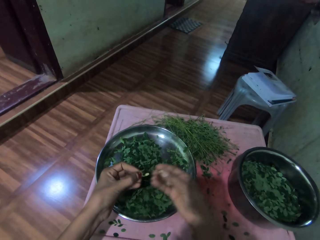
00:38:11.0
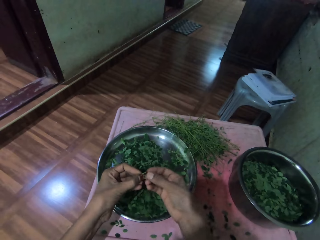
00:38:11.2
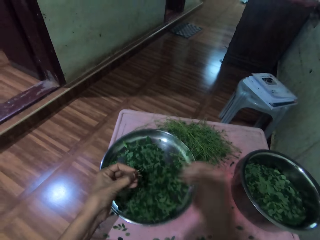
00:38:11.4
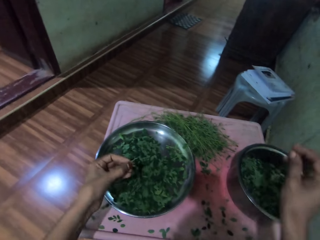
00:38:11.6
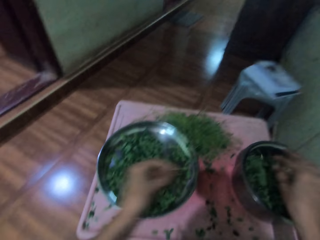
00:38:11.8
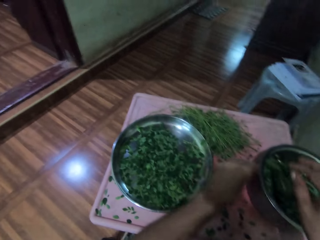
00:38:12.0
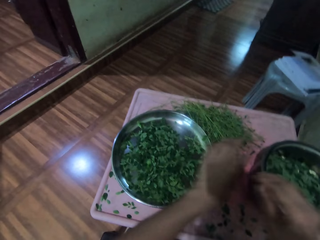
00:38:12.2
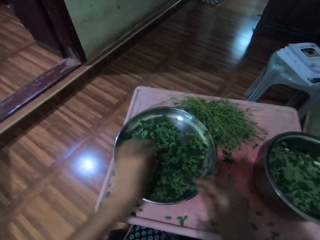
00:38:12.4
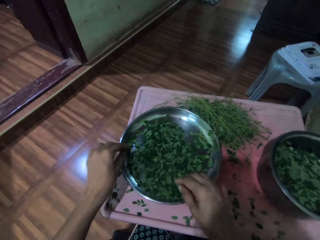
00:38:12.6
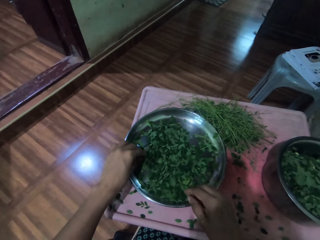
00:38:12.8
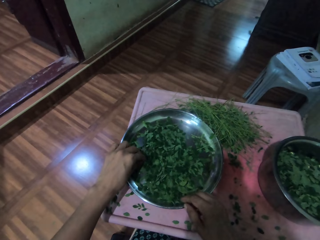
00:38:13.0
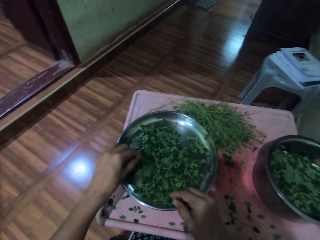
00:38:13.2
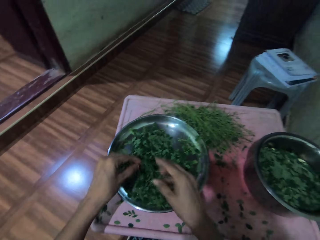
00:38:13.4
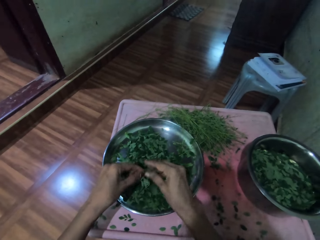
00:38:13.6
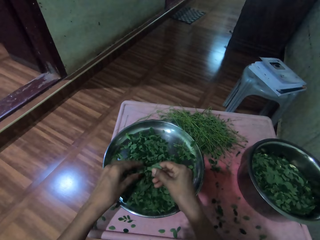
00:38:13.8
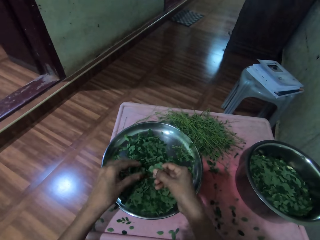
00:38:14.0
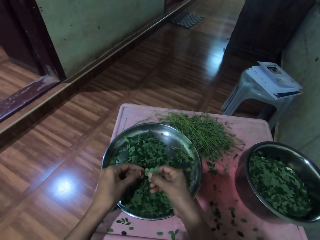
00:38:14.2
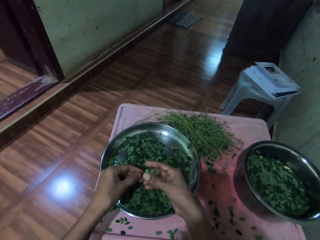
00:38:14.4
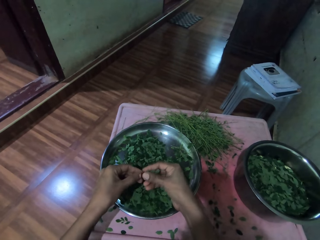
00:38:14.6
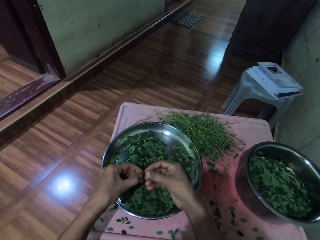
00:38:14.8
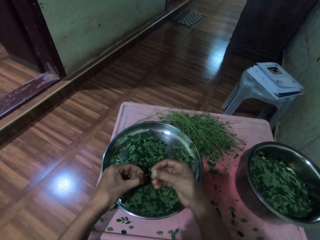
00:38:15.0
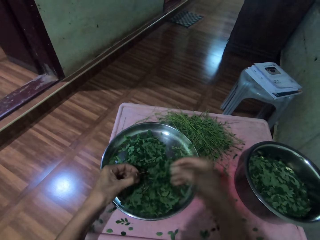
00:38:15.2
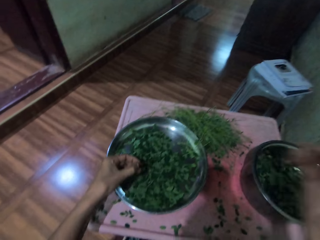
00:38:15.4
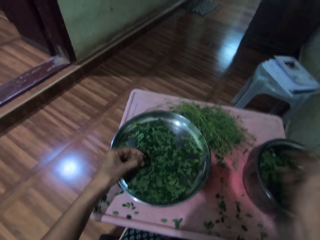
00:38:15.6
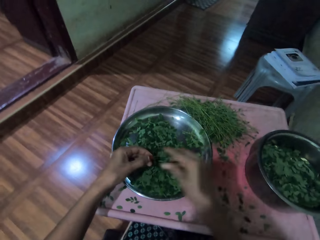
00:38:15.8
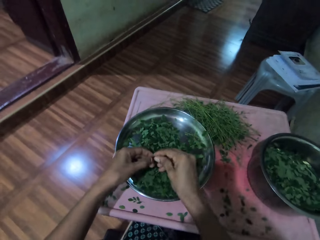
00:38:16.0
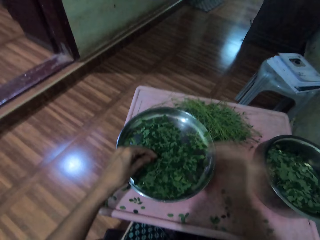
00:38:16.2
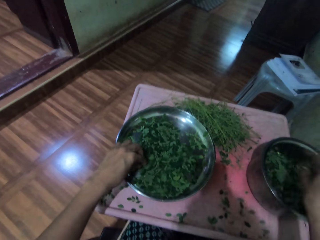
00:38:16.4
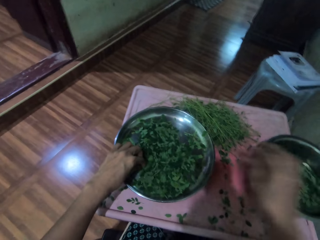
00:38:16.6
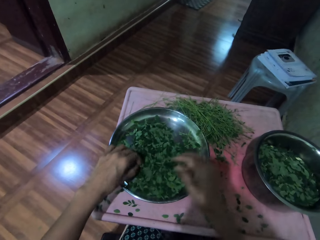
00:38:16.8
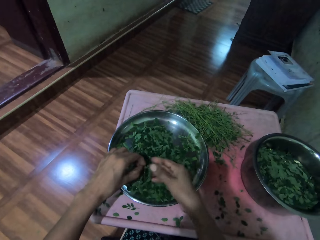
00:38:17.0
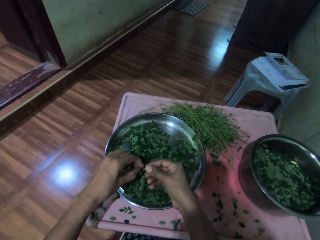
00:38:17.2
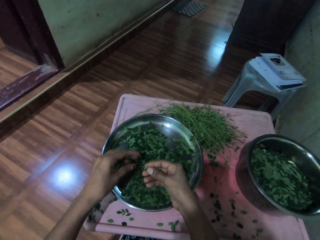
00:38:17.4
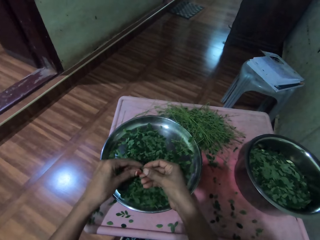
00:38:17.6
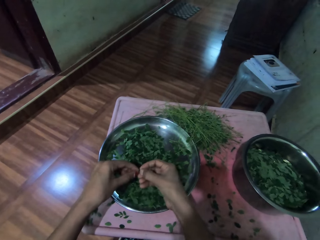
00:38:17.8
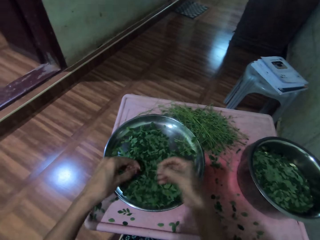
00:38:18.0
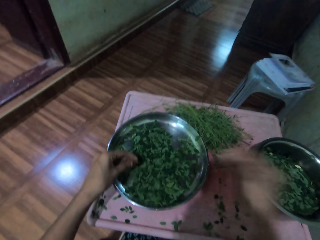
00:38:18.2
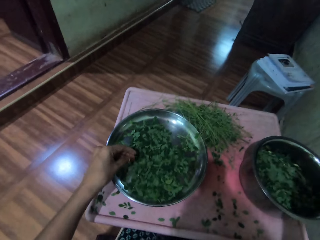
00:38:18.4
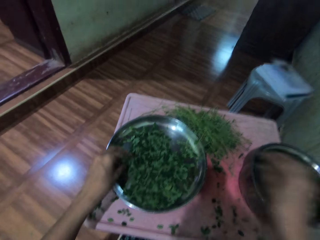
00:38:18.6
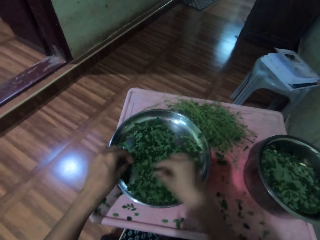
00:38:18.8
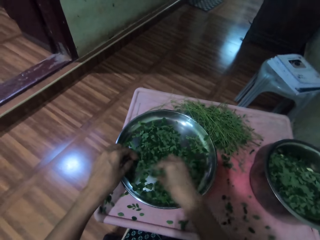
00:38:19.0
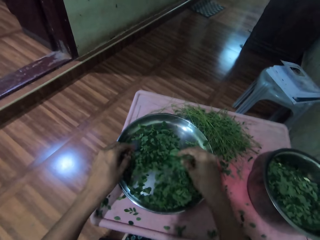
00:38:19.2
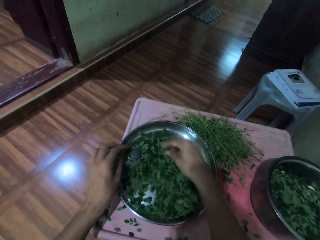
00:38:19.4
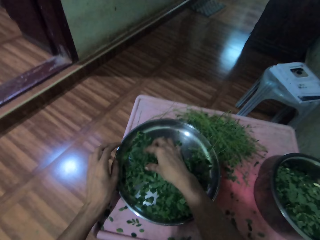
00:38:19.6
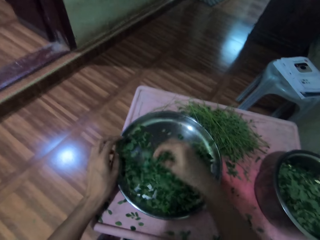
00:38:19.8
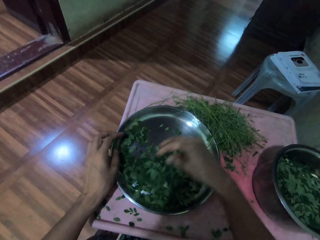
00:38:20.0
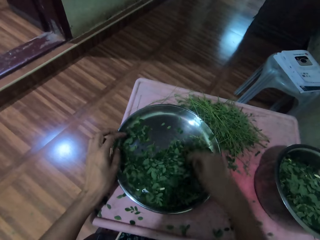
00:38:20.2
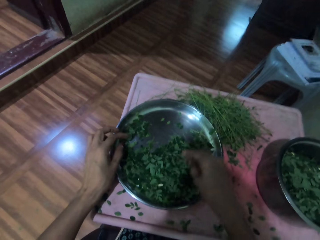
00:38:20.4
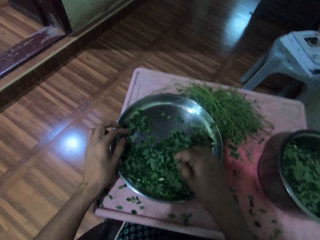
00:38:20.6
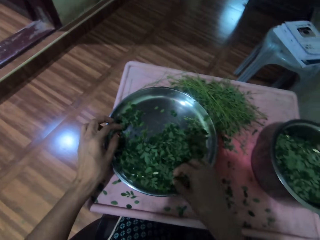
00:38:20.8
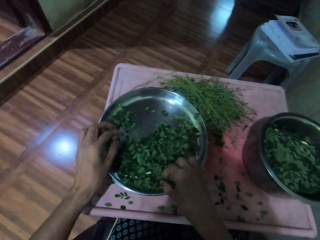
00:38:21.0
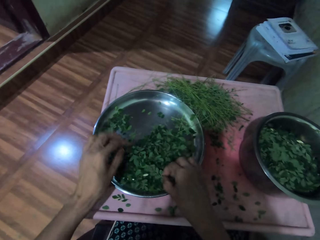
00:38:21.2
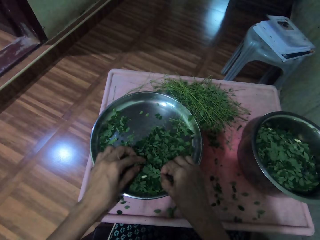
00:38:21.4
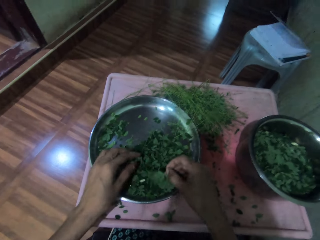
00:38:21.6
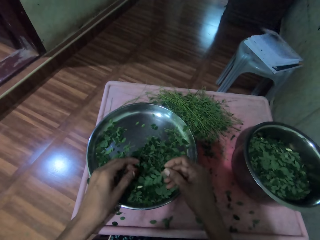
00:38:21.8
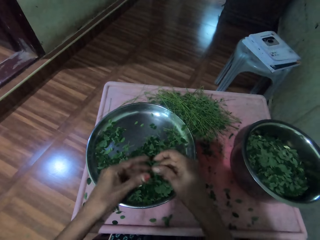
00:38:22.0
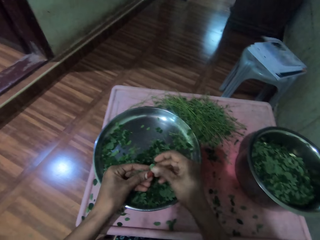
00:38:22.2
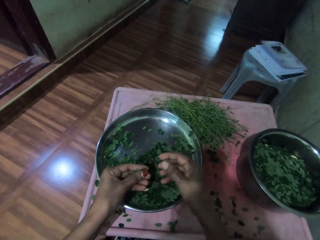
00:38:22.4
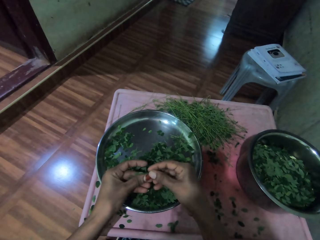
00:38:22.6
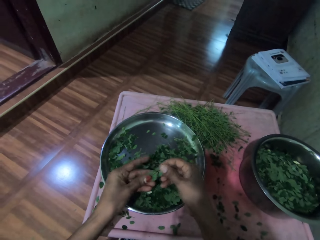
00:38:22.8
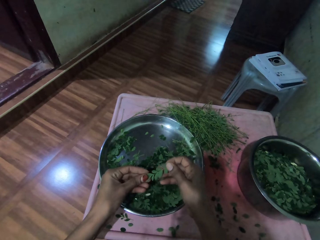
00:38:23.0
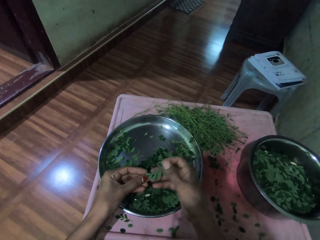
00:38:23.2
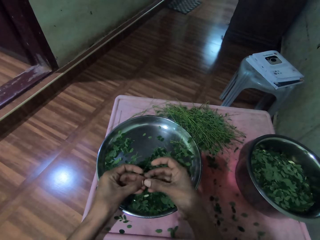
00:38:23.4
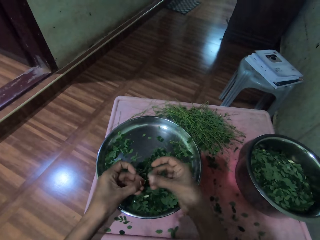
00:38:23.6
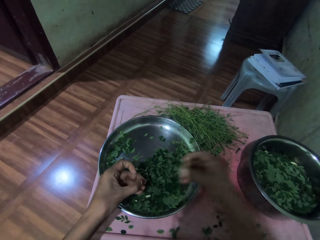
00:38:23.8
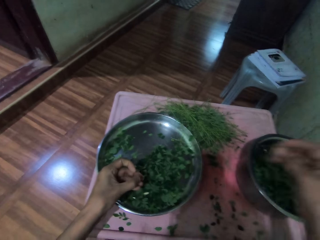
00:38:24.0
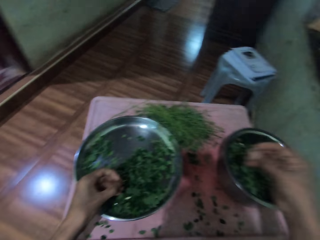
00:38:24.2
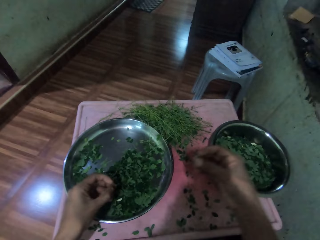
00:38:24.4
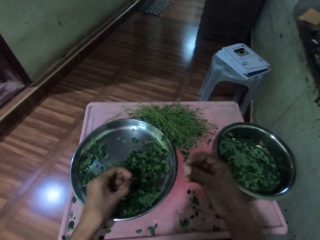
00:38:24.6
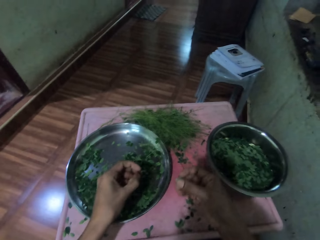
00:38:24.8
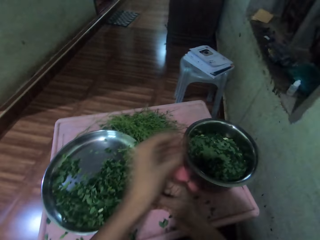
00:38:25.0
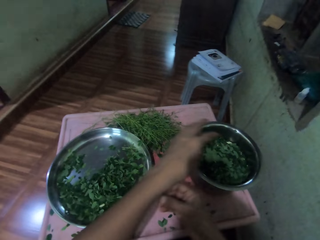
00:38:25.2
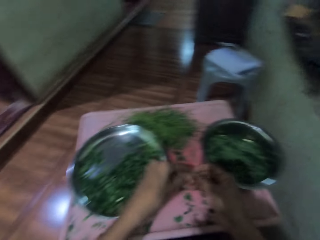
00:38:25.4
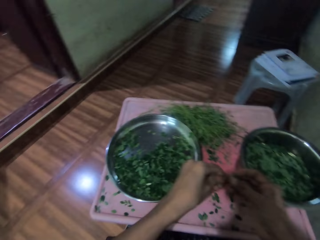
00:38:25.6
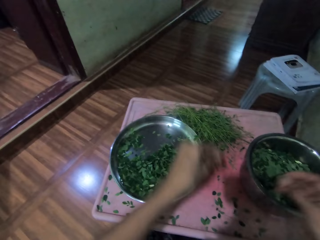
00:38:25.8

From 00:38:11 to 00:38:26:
The camera wearer shreds the leaves with her right hand. She puts the leaves on the aluminum bowl. She lifts up a leaf on the aluminum plate. She shreds the leaves with her right hand. She lifts up the leaves on the bowl. She lifts up a leaf on the aluminum plate. She shreds the leaves with her right hand.

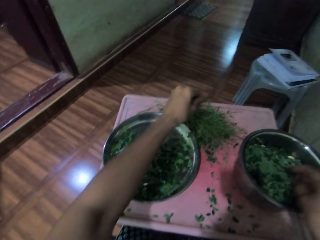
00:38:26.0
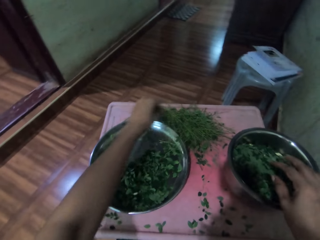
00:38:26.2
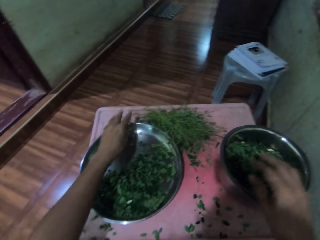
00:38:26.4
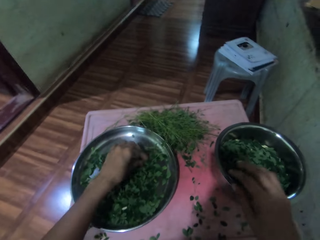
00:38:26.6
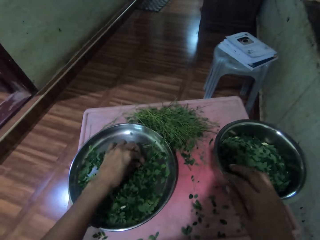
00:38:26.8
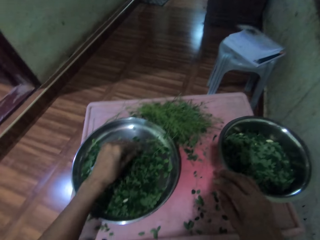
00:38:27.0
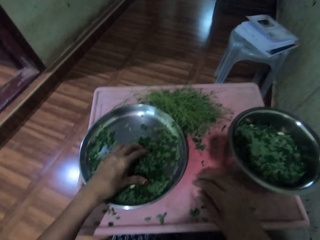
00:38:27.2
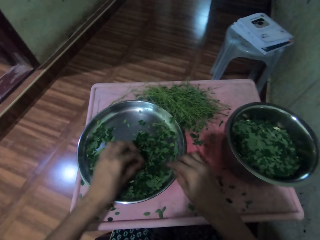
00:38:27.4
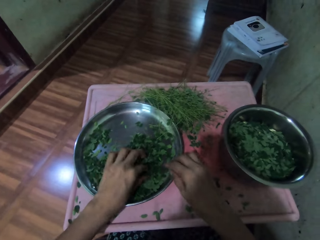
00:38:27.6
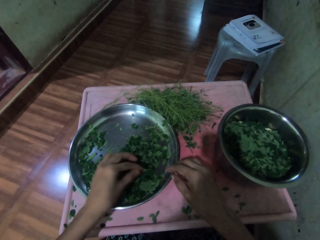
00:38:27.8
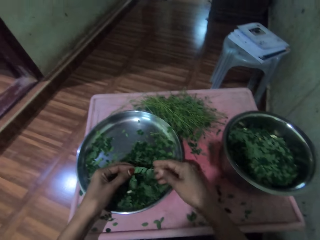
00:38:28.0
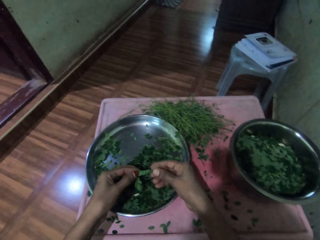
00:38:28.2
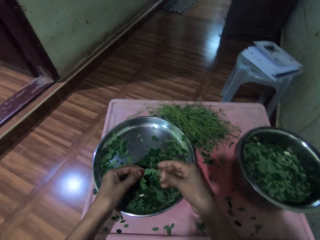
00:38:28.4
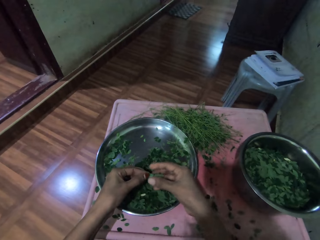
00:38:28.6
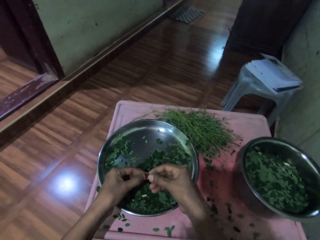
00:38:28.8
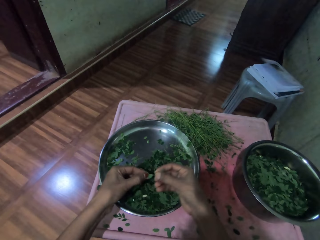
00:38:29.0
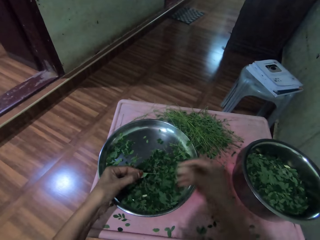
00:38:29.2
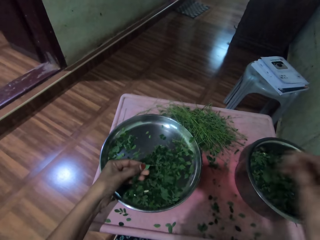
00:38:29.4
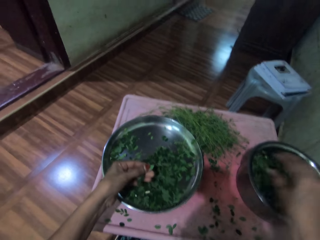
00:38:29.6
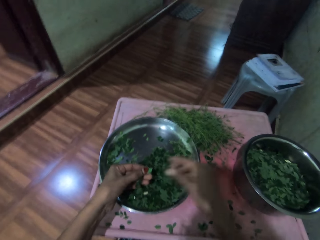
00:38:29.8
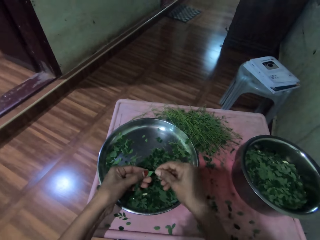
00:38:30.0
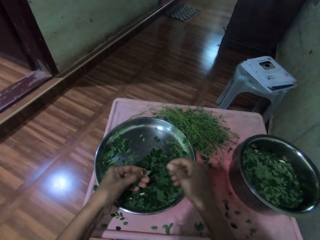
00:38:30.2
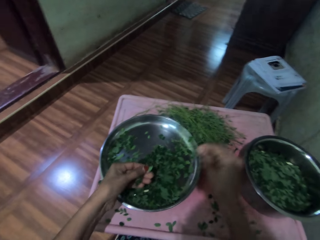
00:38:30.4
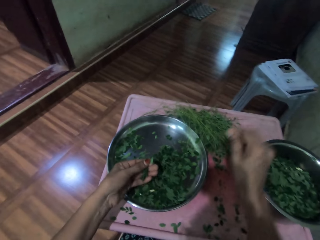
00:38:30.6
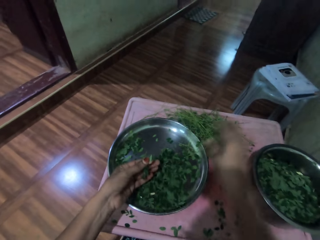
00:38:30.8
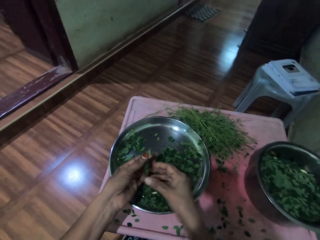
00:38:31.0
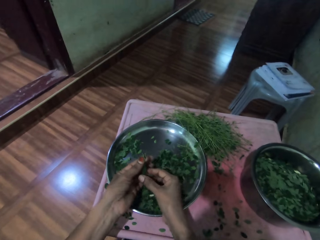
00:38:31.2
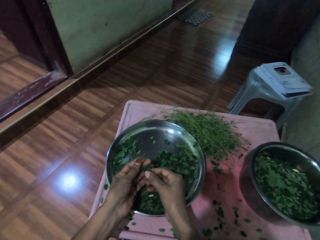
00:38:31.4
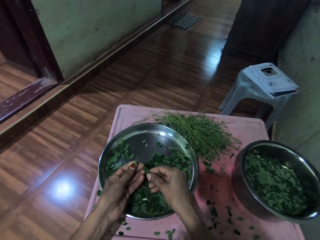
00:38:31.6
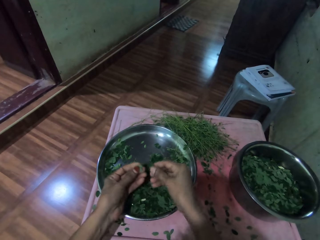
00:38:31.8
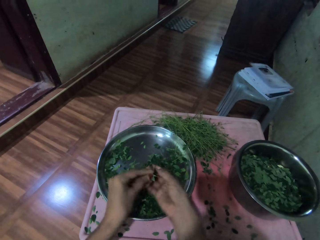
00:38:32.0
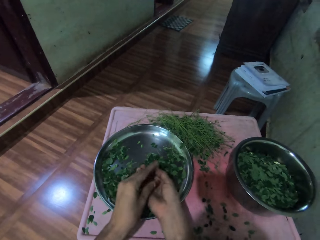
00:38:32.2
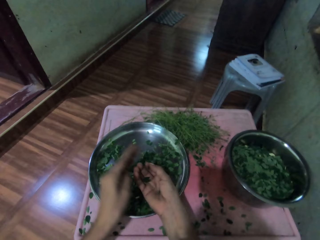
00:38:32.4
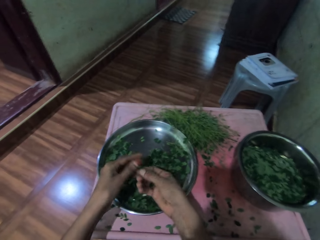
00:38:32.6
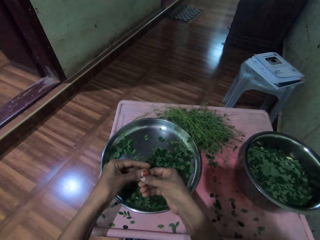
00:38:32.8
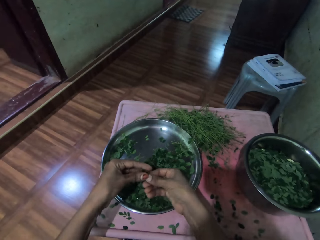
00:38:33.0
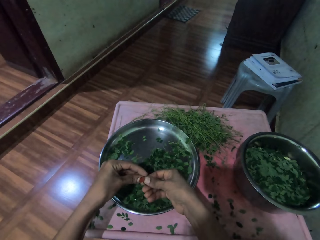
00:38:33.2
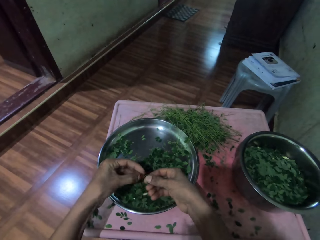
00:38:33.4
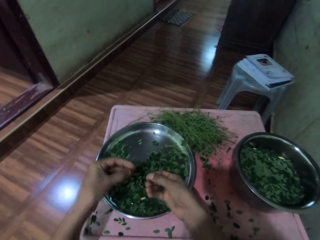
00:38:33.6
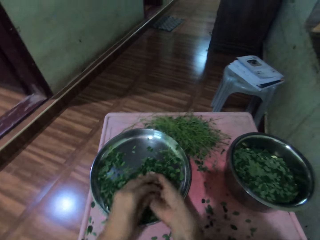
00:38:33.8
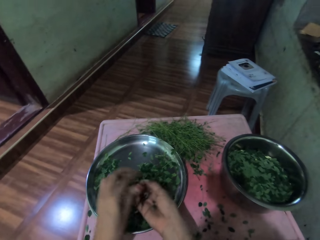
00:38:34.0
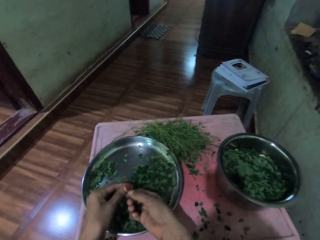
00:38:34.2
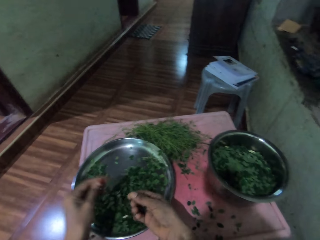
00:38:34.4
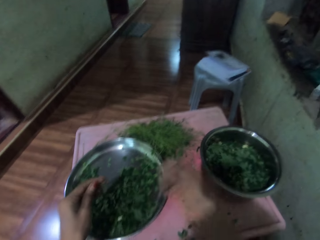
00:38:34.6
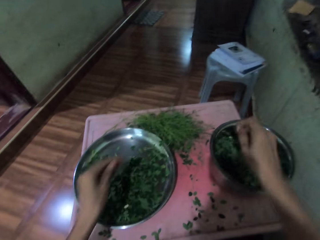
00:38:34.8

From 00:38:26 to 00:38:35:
The camera wearer puts the leaves on the aluminum bowl. She lifts up a leaf on the aluminum plate. She shreds the leaves with her right hand.
